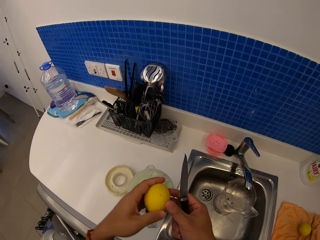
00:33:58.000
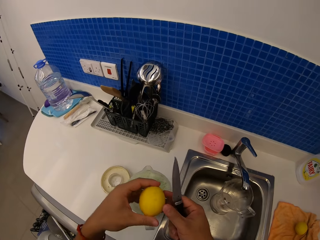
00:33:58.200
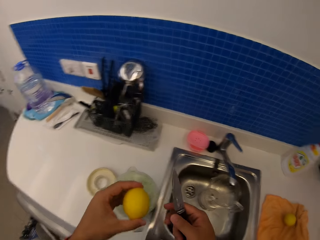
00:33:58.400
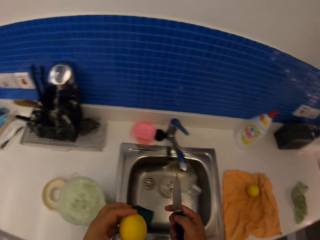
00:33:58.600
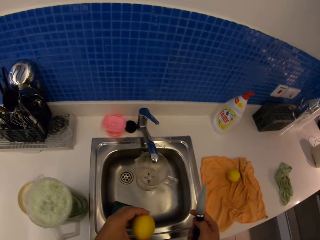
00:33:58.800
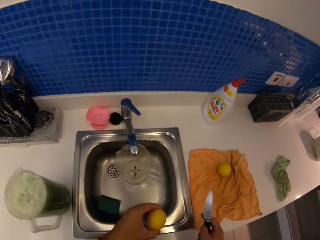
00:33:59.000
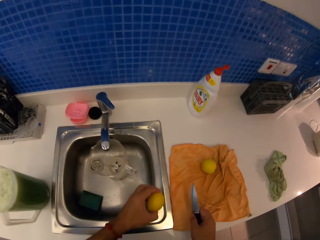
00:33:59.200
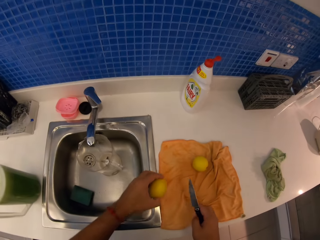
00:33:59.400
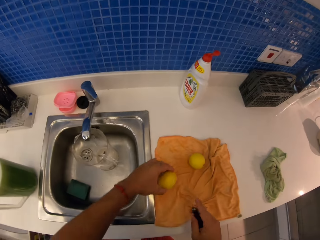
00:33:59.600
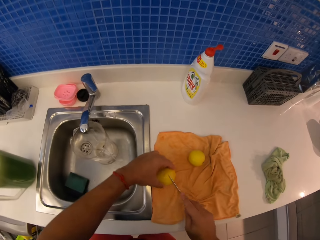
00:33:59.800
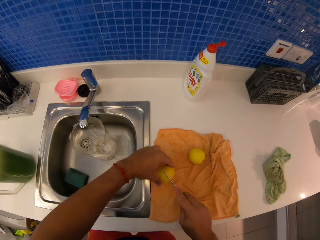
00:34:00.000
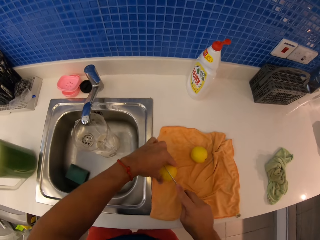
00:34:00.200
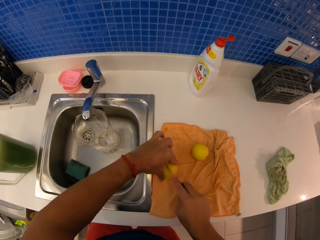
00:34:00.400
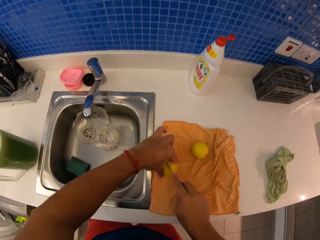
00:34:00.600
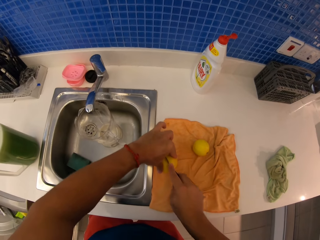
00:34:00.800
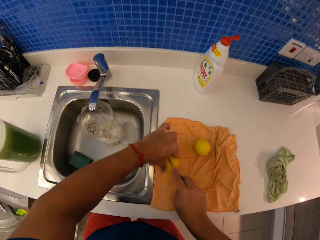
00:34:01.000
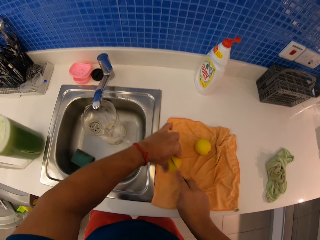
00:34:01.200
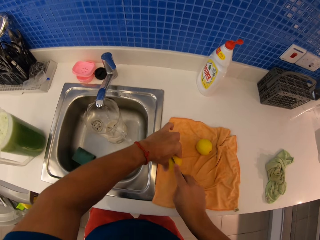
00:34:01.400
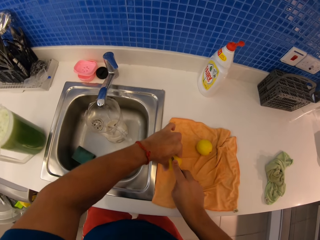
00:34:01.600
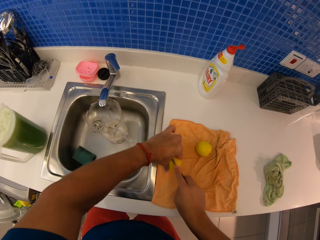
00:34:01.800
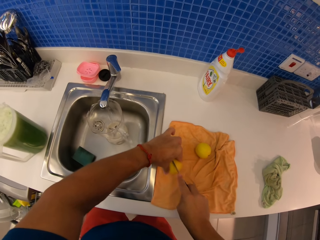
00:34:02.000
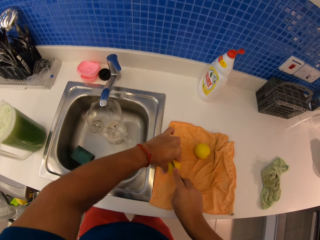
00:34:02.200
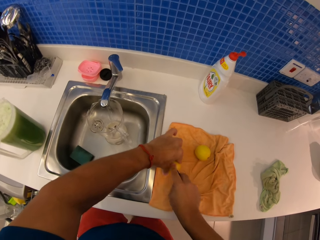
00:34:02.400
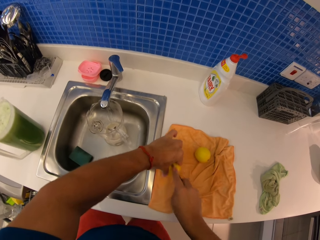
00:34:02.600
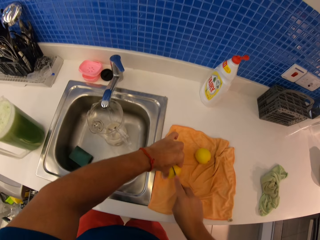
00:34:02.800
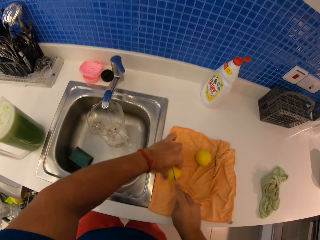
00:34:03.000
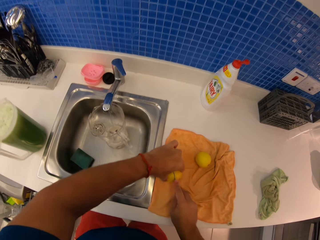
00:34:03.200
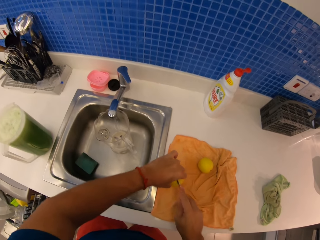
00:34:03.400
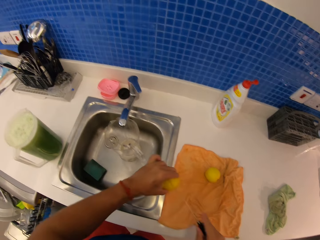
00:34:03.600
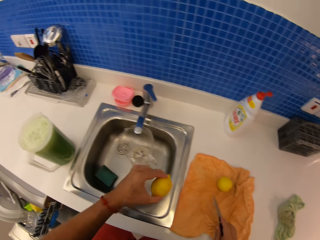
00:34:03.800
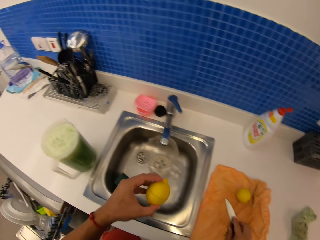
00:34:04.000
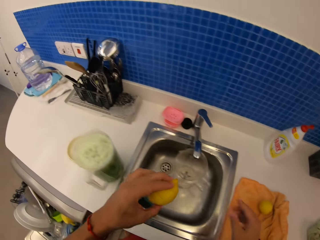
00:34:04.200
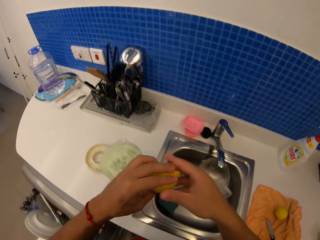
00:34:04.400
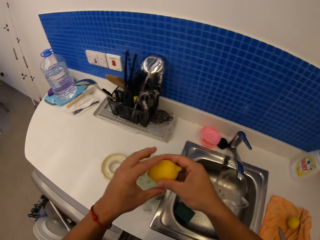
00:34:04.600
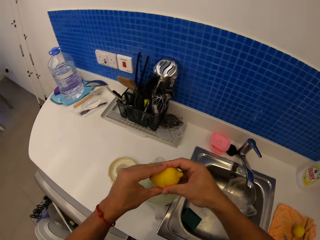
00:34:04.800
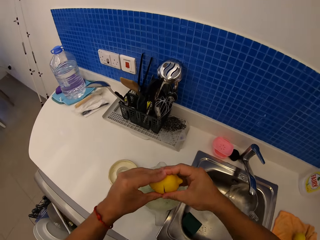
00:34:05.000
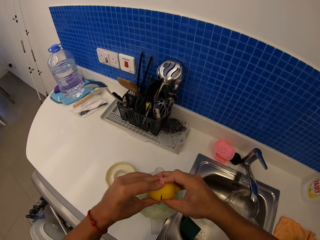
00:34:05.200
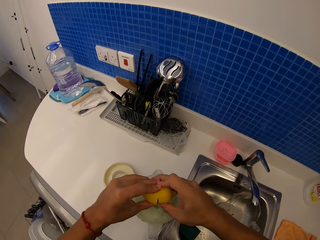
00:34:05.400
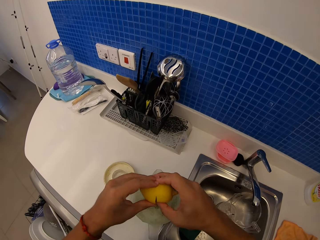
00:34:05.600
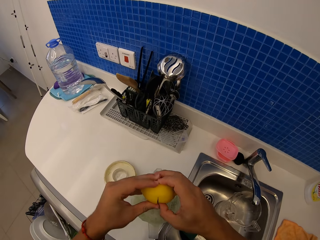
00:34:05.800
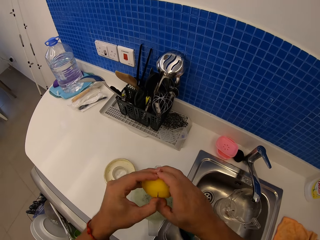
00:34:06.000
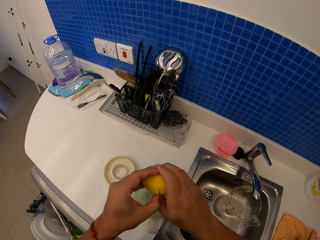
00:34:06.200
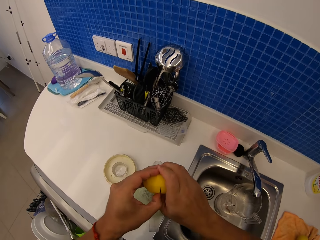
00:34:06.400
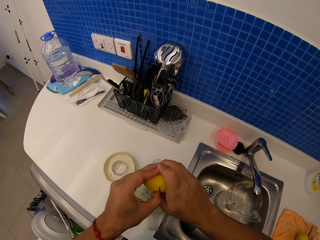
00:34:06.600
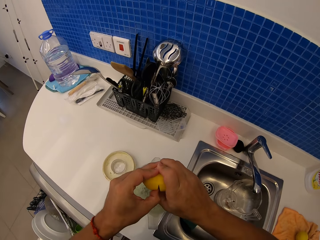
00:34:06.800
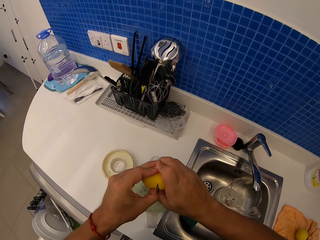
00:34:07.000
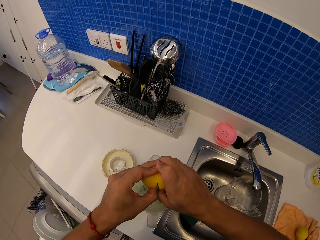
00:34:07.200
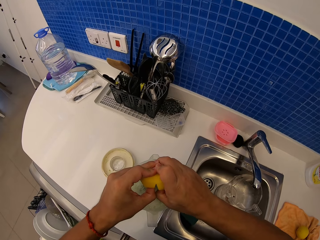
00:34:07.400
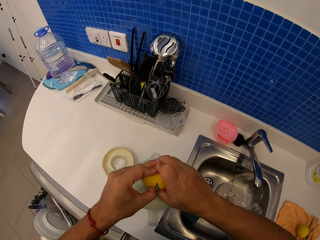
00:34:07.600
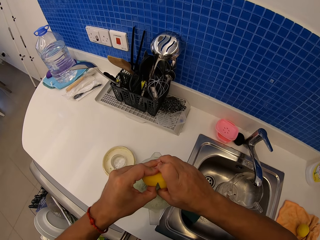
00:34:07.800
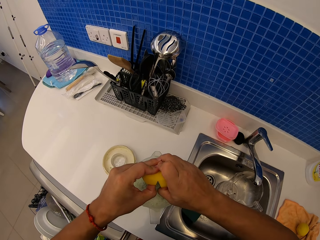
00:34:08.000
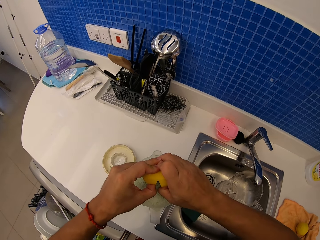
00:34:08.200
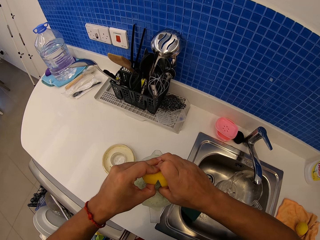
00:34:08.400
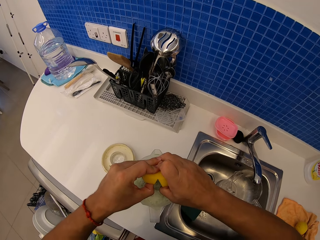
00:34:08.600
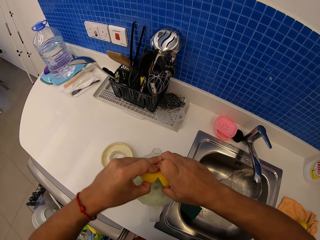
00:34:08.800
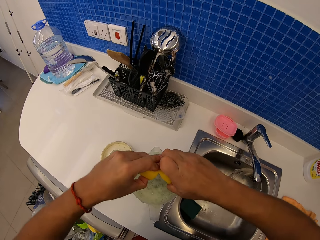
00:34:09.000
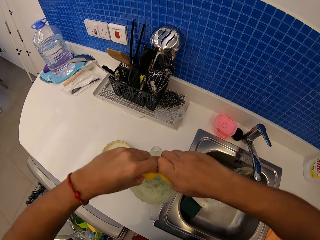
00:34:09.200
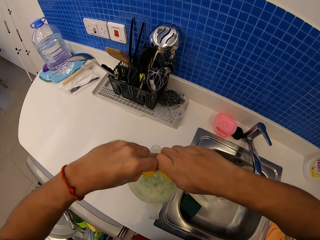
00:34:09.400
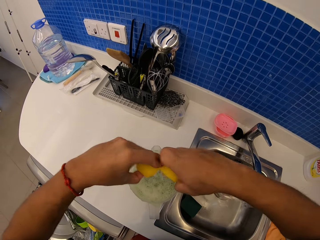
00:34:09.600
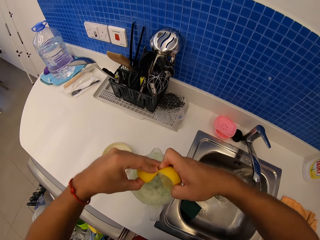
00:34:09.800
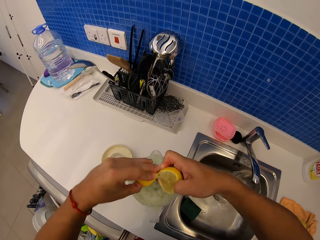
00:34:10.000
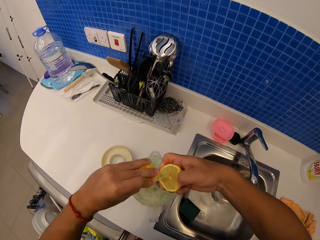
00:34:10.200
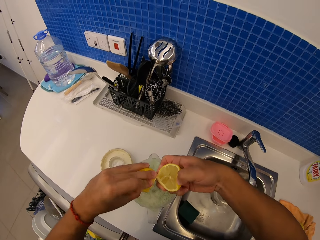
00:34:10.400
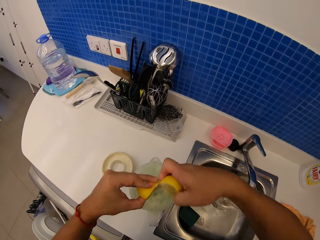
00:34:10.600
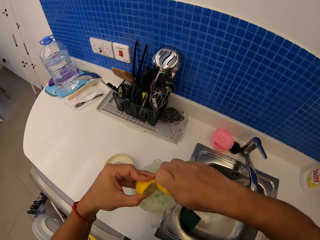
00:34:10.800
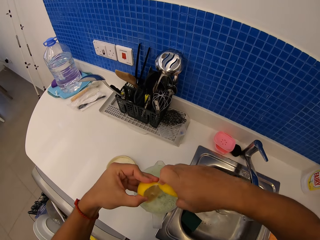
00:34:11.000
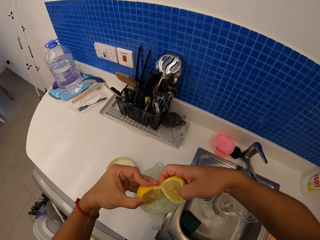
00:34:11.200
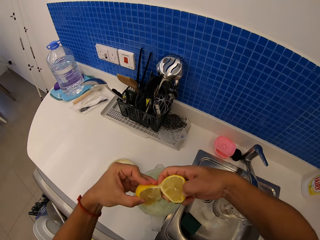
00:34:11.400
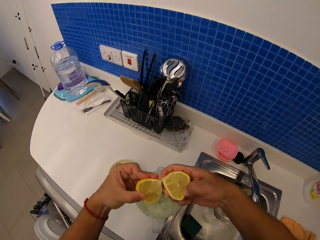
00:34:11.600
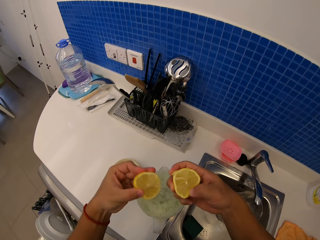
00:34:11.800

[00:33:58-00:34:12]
The camera wearer holds a knife and a lemon with her hands. She cuts the lemon with the knife. She holds the lemon with her hands. She cuts the lemon into two pieces with her hands.

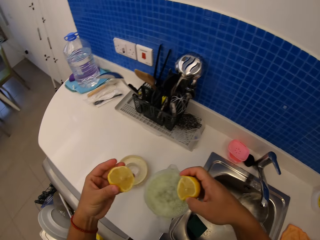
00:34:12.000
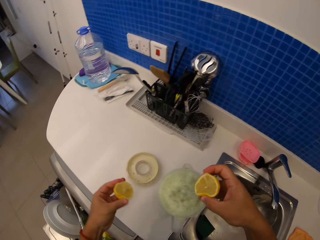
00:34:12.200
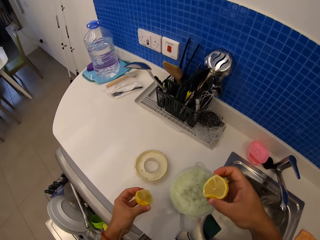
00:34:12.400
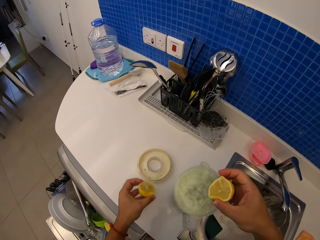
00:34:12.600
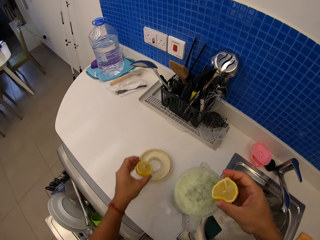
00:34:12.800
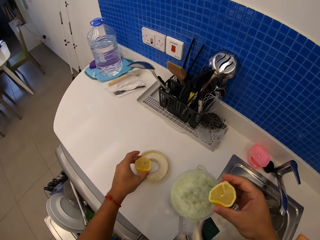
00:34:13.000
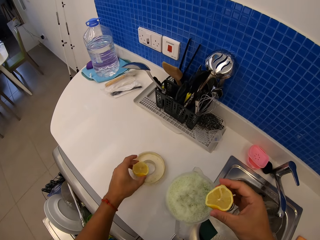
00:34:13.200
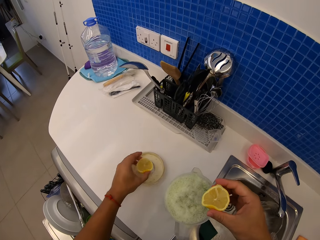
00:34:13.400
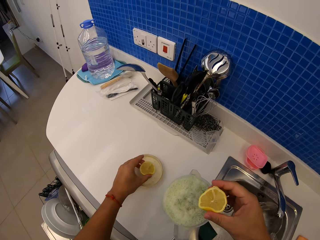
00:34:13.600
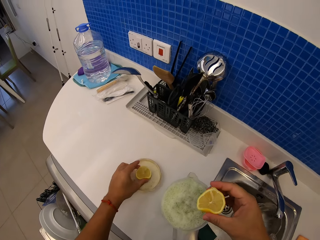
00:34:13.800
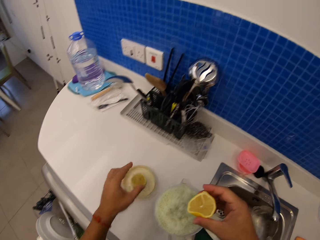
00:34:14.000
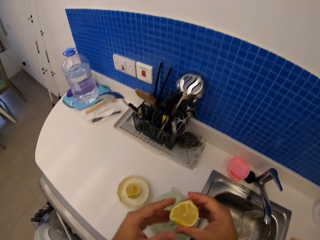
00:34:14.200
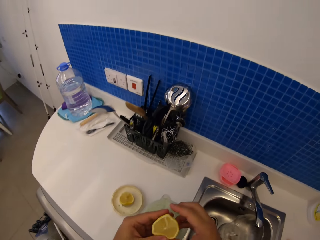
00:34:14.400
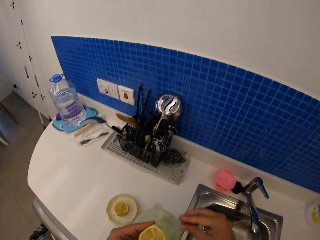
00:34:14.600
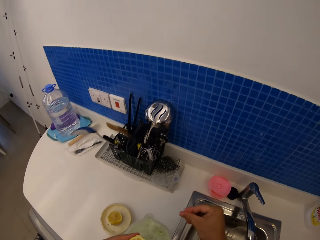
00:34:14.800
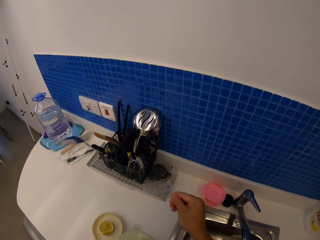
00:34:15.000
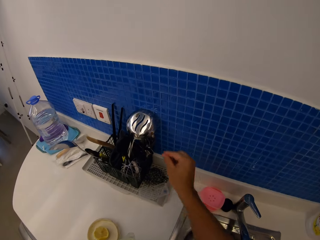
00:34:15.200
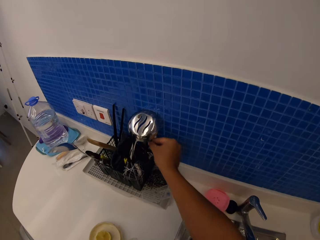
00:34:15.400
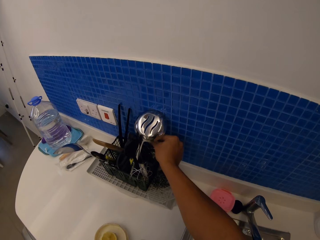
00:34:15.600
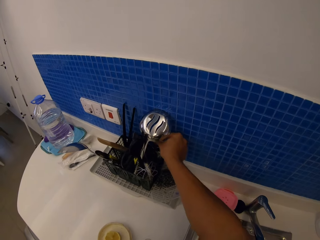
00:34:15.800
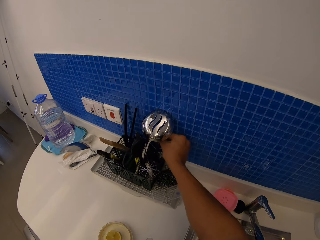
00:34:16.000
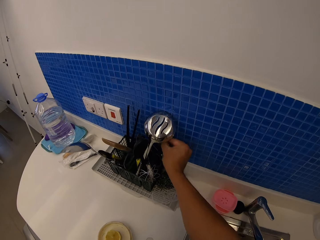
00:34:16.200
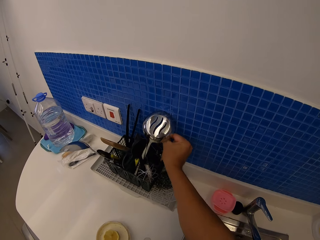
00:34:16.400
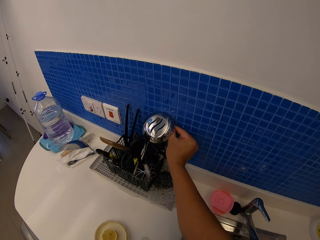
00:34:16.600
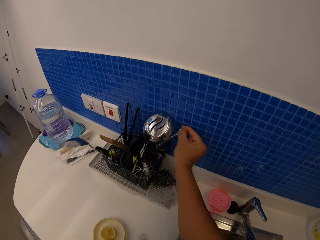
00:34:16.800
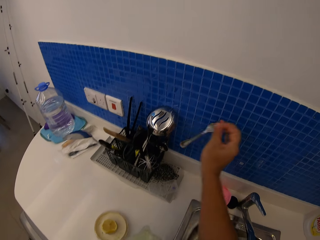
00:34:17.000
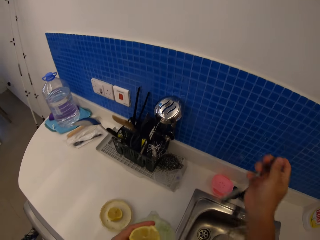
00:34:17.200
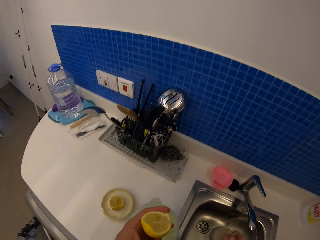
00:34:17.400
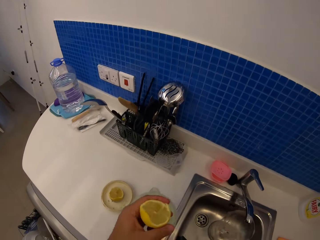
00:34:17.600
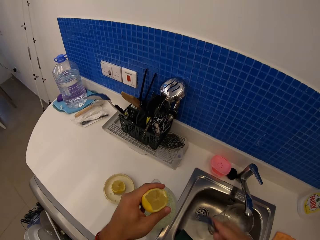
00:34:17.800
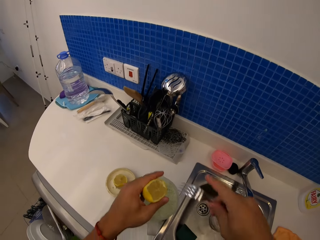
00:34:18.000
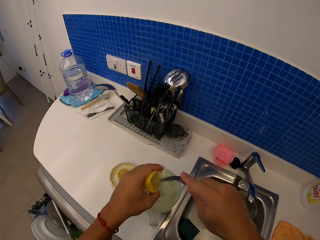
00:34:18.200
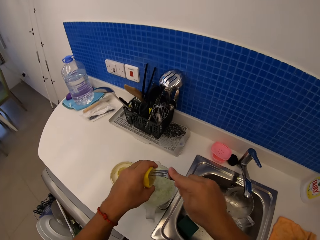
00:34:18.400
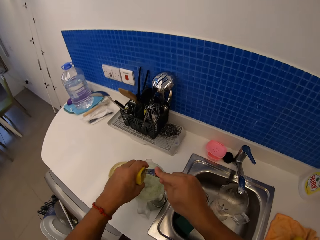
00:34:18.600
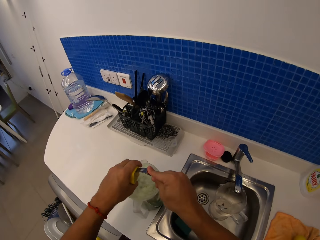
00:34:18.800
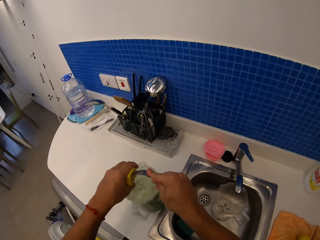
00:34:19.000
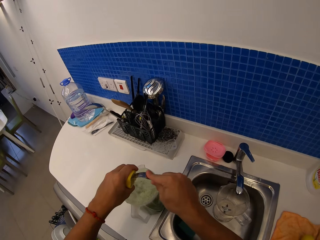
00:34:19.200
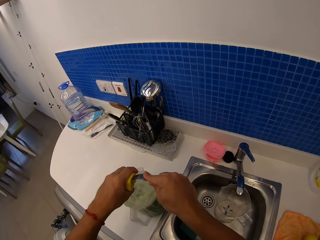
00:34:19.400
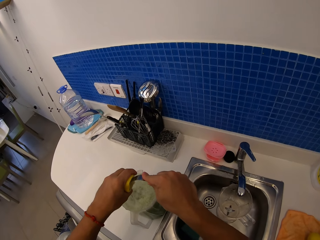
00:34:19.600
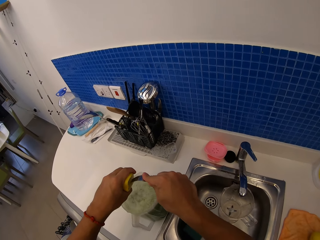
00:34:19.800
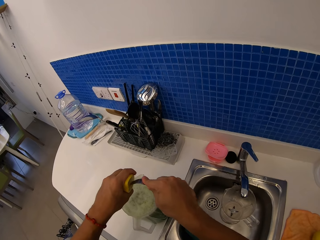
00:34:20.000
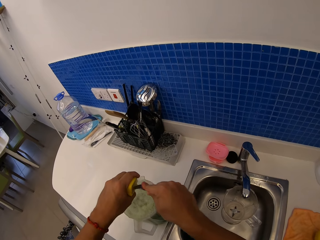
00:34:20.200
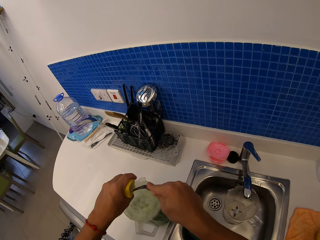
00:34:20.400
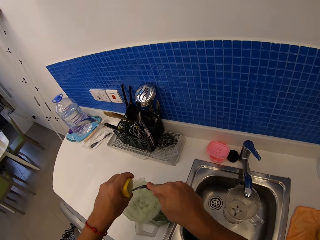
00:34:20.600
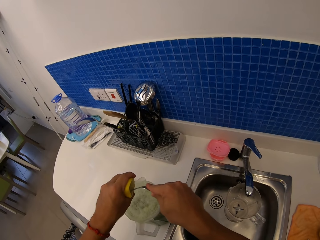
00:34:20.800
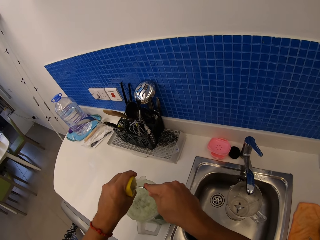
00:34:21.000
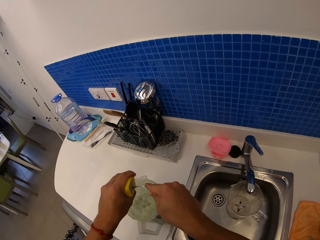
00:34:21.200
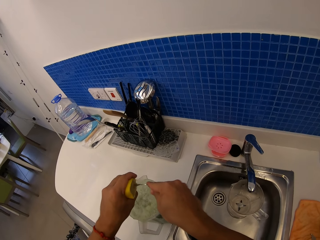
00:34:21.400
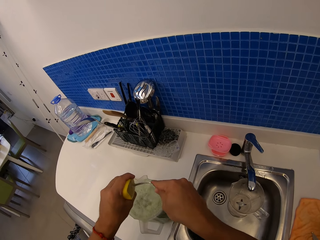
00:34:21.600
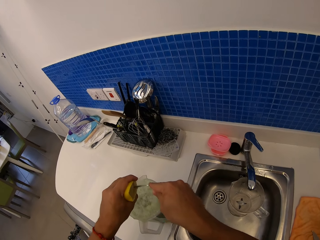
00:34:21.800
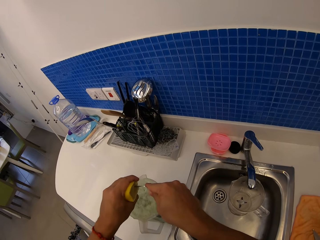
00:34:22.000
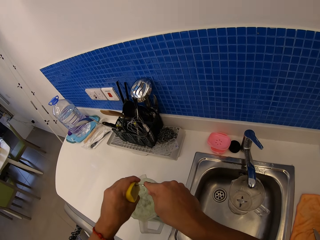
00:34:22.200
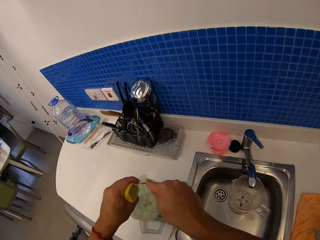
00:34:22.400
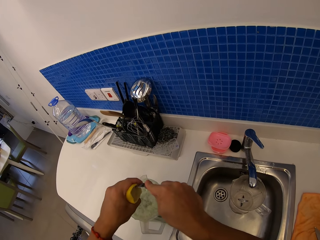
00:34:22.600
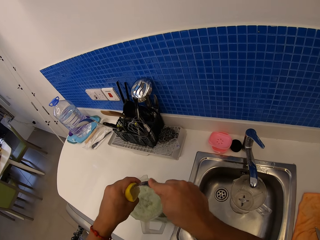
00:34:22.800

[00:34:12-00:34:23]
The camera wearer puts a piece of lemon on the countertop. They pick up a fork in the spoon rack. They put the lemon in the jug with something. They pierce the lemon with the fork.
